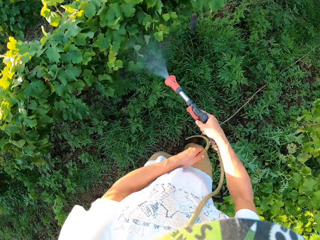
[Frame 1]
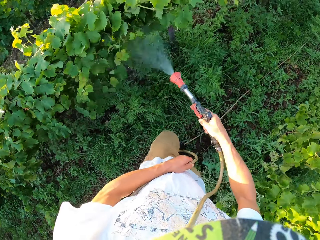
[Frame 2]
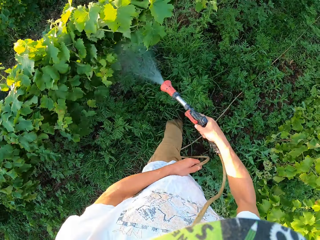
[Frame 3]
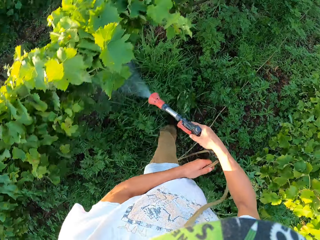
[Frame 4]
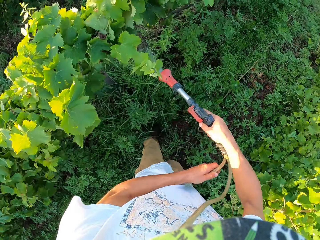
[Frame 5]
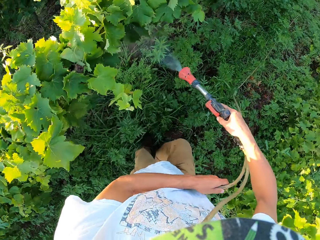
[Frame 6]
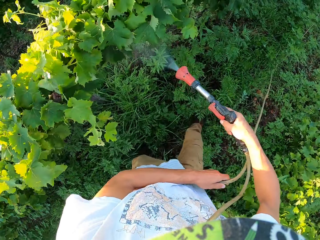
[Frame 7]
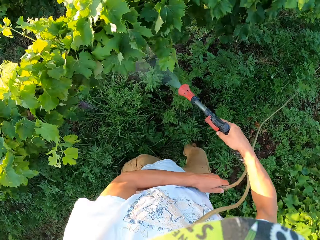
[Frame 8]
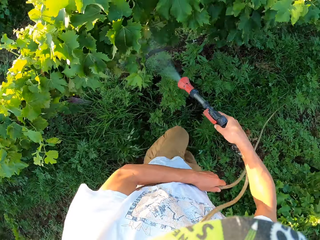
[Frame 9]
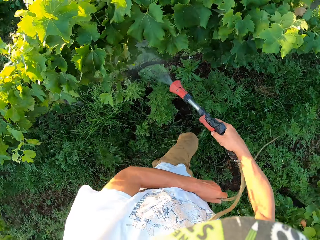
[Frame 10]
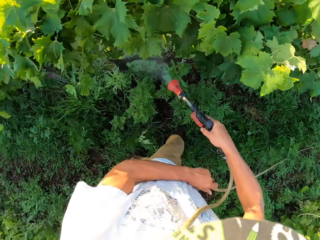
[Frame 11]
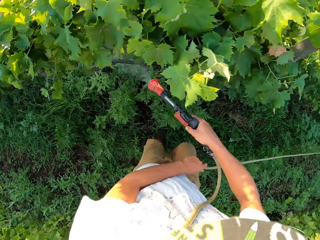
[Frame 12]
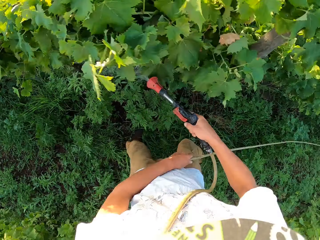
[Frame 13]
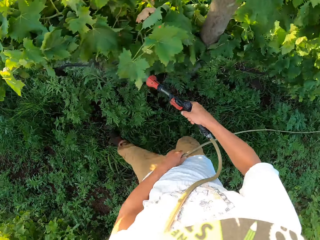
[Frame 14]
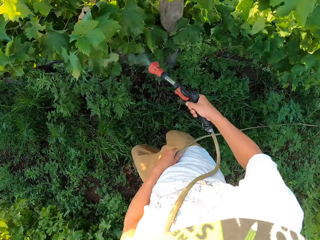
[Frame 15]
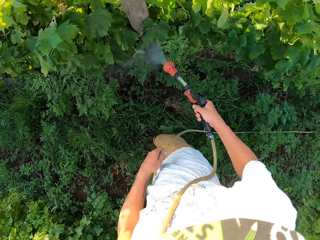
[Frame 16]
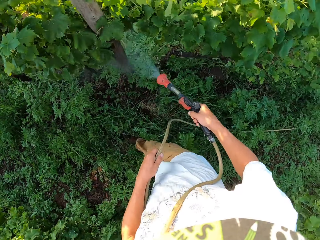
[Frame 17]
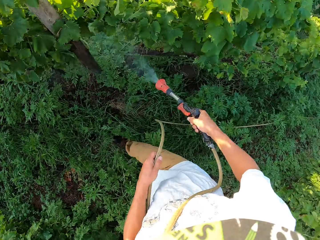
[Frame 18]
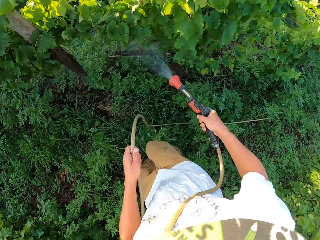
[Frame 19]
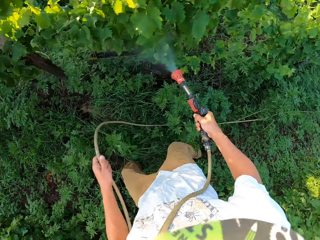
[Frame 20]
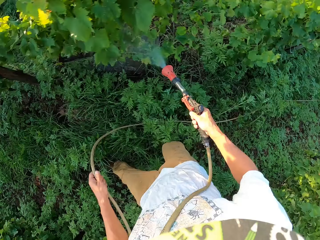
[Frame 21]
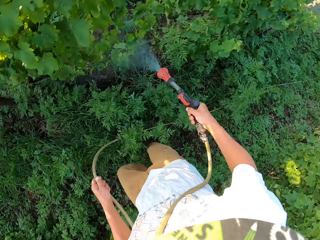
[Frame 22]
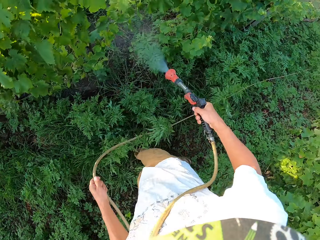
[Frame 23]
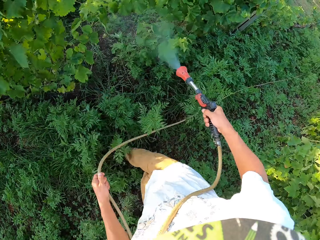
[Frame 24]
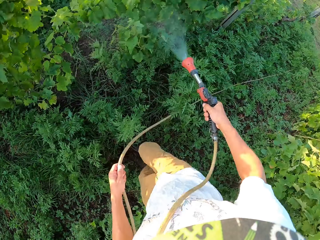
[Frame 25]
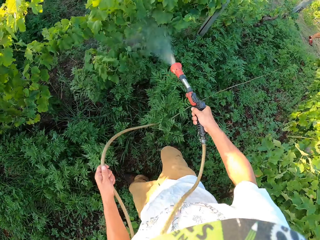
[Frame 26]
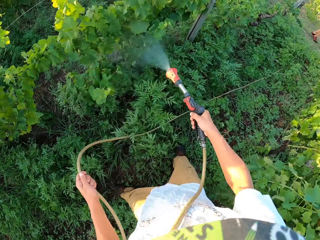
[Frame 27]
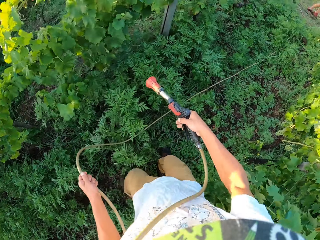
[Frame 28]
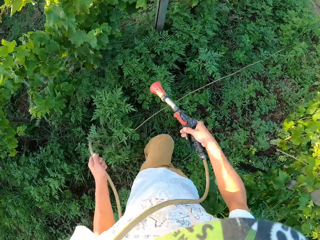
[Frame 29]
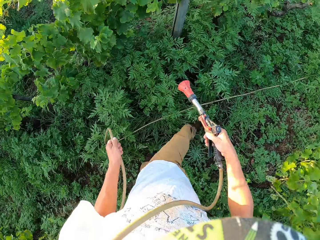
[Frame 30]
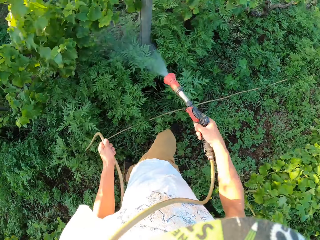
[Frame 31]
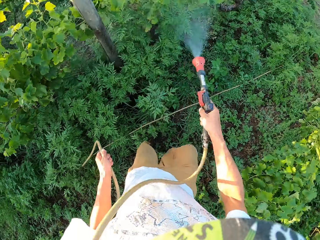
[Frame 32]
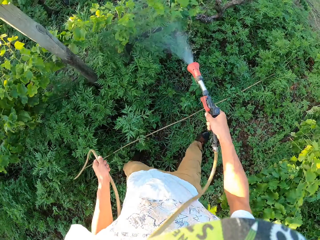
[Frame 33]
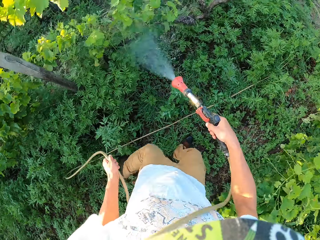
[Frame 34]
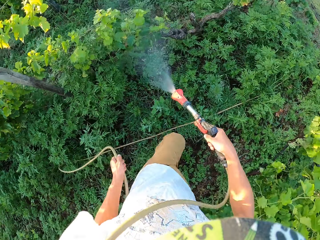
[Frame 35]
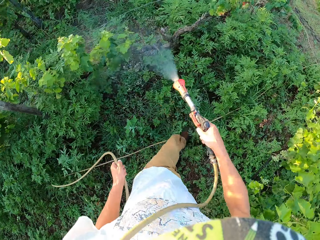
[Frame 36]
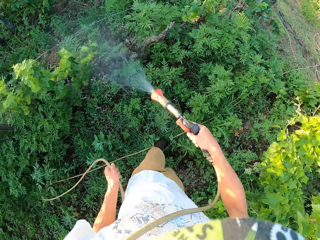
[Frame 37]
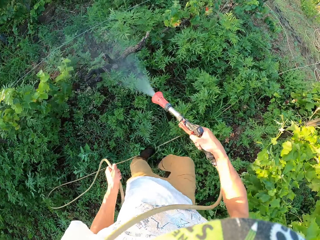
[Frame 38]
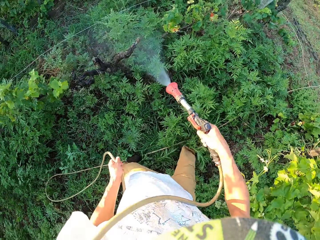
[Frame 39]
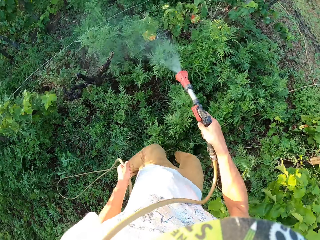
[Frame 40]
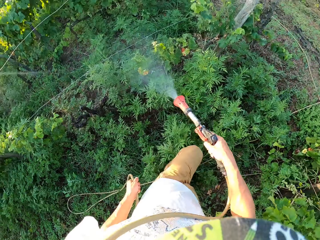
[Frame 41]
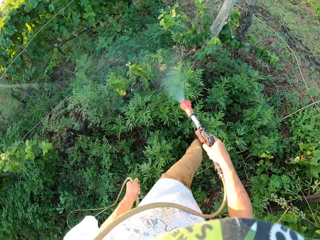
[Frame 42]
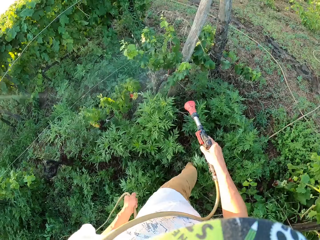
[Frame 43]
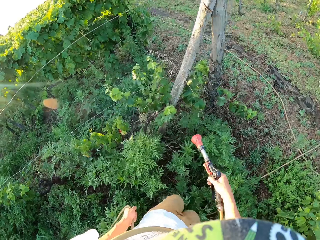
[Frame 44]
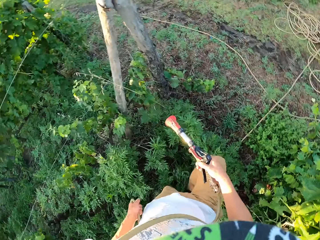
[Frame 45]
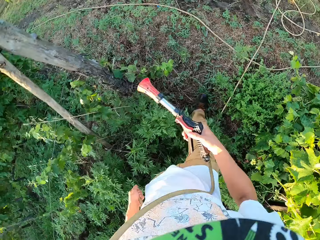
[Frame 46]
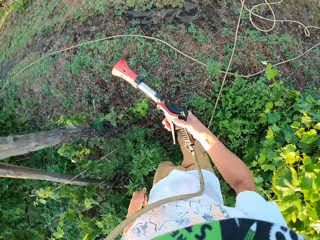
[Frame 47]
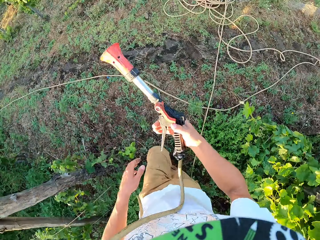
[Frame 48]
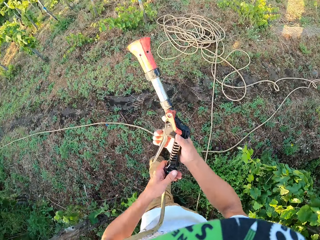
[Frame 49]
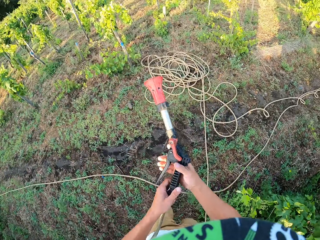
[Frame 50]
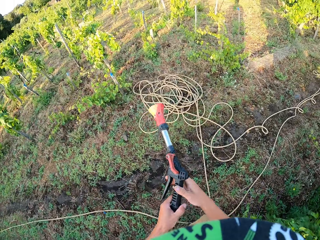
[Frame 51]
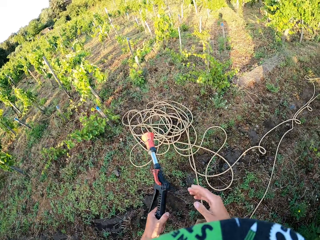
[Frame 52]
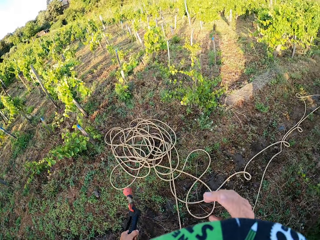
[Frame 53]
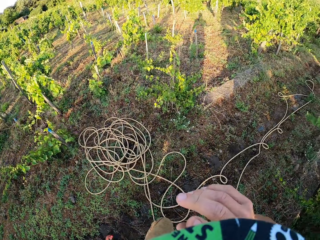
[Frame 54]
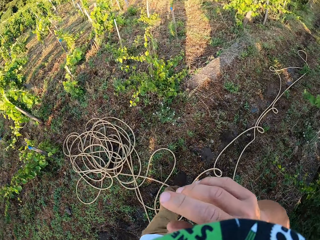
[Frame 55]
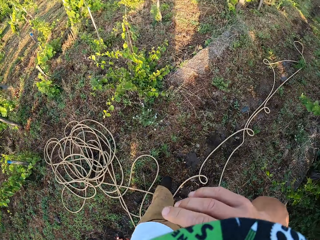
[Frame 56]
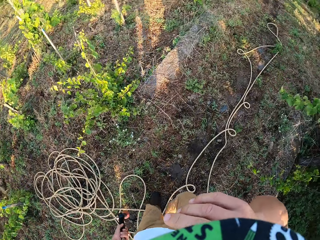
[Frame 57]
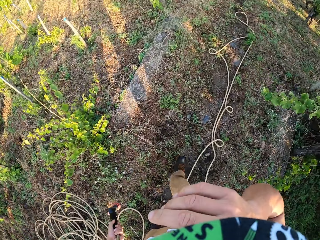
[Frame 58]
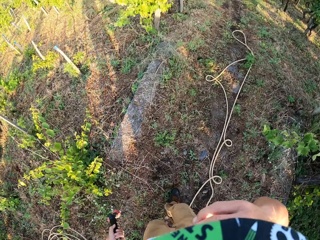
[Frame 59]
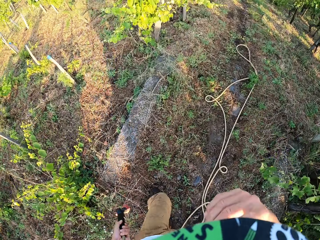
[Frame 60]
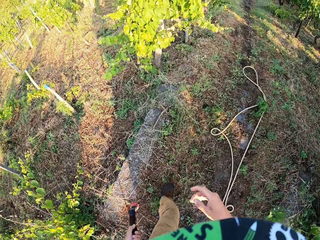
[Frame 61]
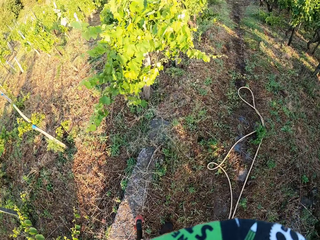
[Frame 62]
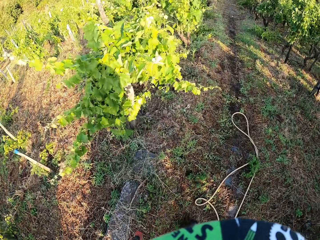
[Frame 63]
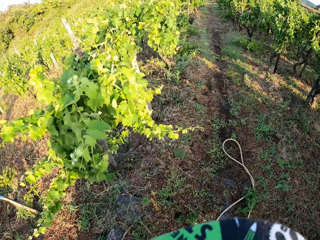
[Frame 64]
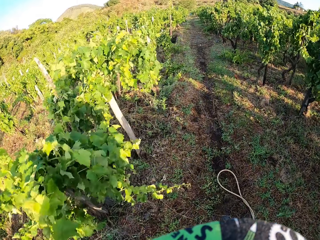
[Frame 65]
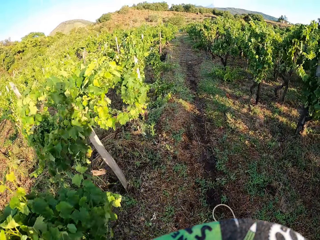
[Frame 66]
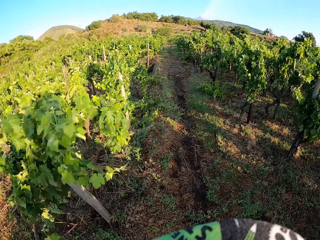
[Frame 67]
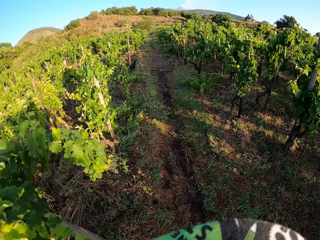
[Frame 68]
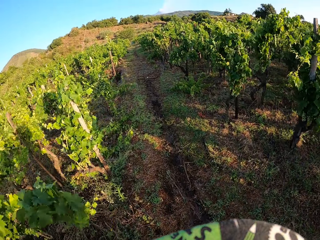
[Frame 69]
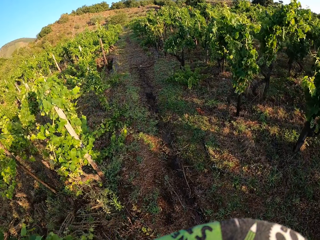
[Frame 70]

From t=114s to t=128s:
The camera wearer holds another part of the garden hose with his left hand. He turns around, walks backwards and turns forward. He stops watering the plants. He starts watering the plants again. He stops watering the plants. He drops the part of the garden hose in his left hand. He holds the washer gun with his left hand. He moves the garden hose to his left hand. He raises his right hand and drops his right hand.

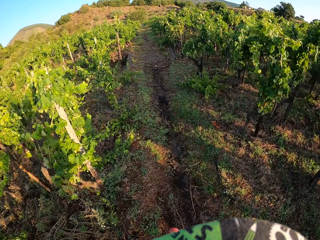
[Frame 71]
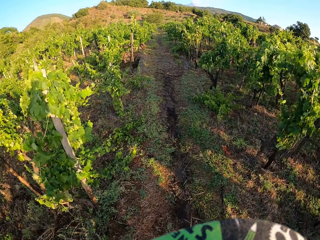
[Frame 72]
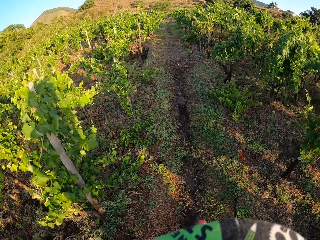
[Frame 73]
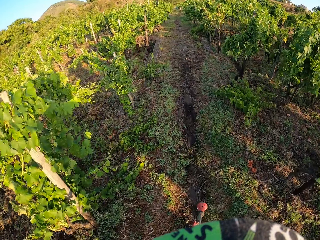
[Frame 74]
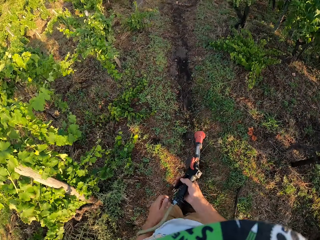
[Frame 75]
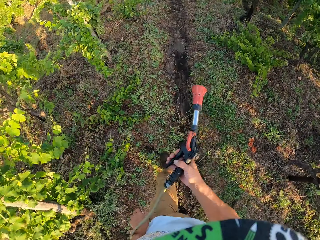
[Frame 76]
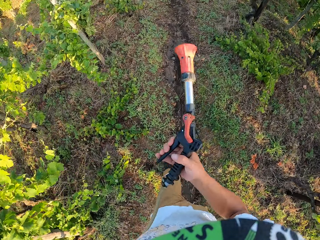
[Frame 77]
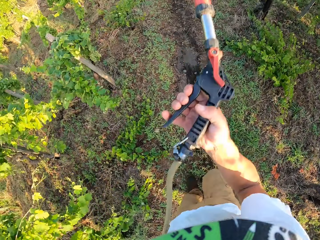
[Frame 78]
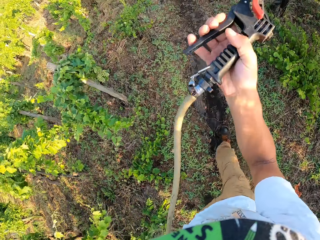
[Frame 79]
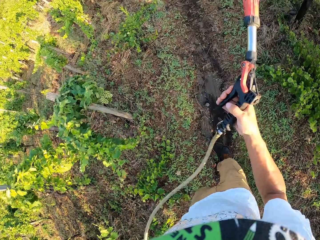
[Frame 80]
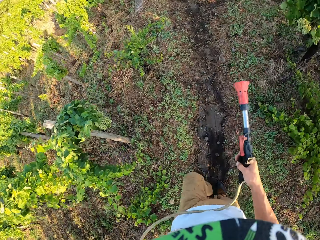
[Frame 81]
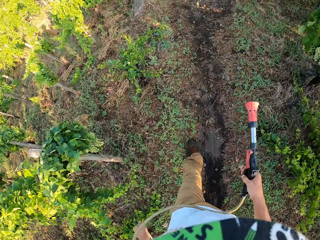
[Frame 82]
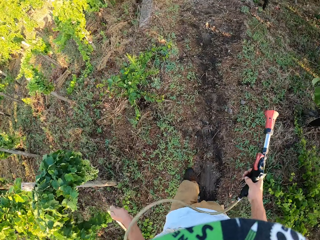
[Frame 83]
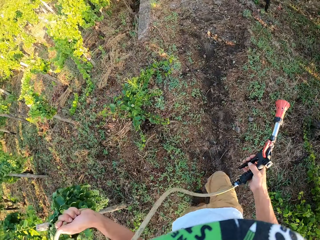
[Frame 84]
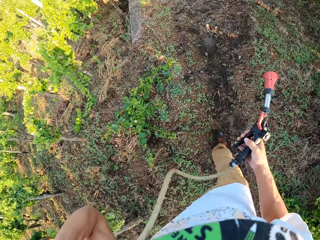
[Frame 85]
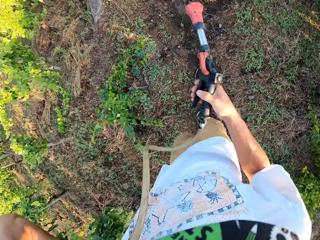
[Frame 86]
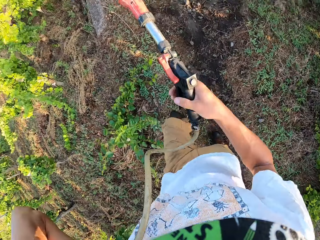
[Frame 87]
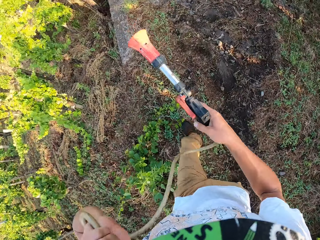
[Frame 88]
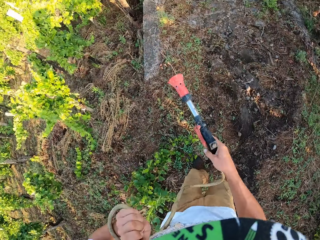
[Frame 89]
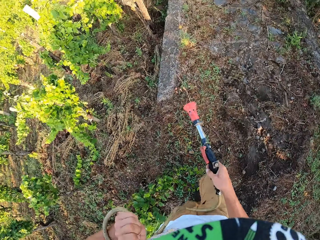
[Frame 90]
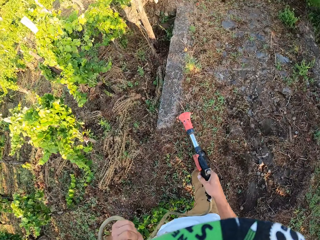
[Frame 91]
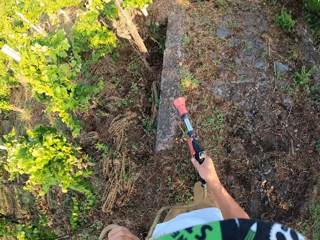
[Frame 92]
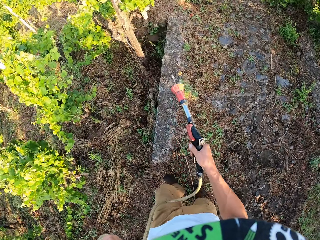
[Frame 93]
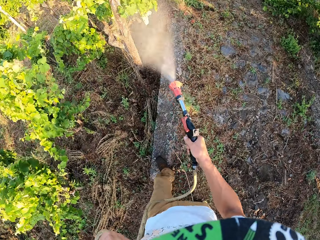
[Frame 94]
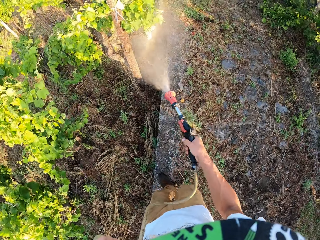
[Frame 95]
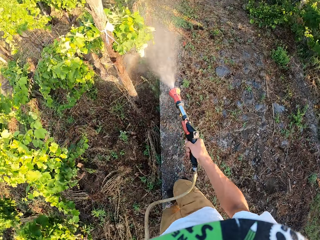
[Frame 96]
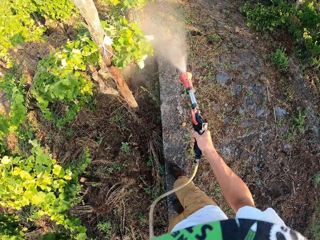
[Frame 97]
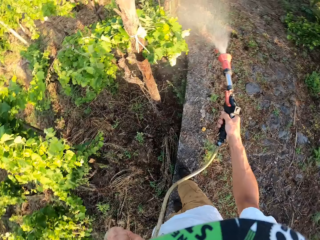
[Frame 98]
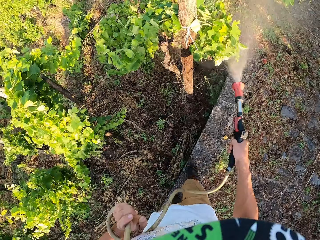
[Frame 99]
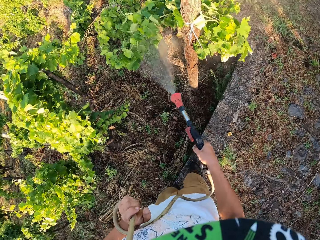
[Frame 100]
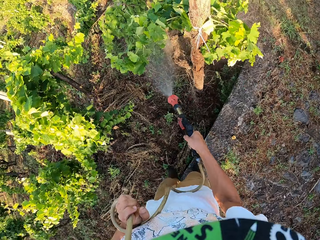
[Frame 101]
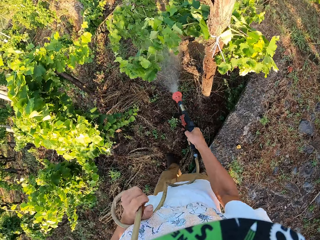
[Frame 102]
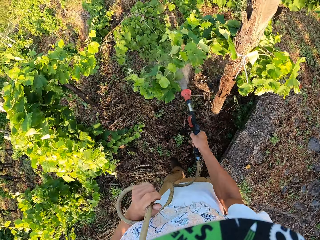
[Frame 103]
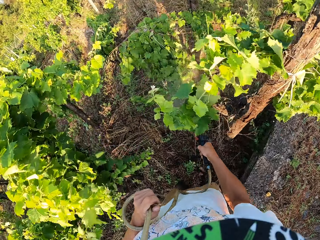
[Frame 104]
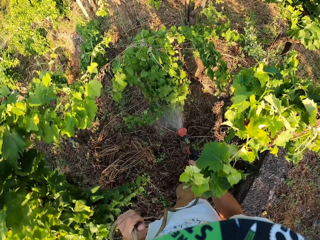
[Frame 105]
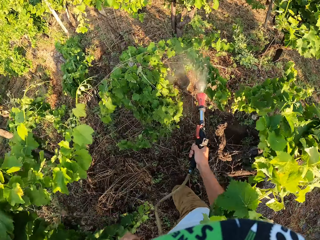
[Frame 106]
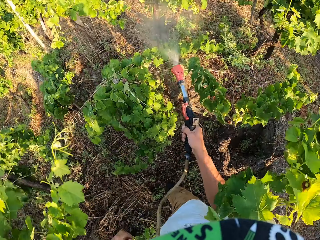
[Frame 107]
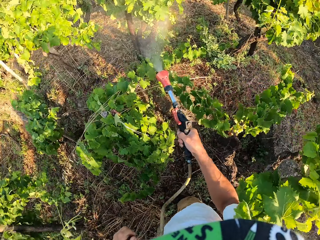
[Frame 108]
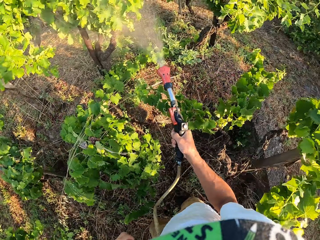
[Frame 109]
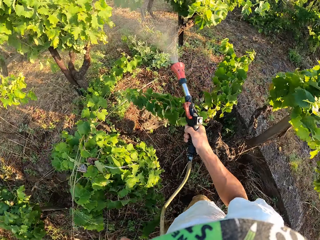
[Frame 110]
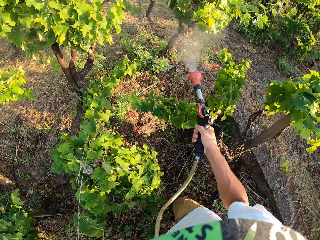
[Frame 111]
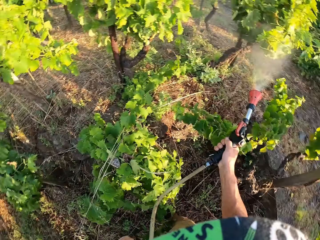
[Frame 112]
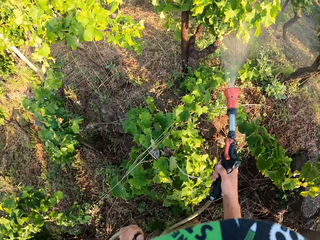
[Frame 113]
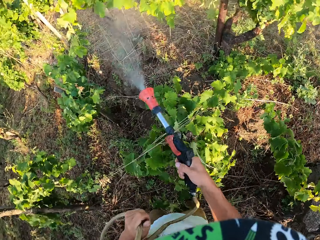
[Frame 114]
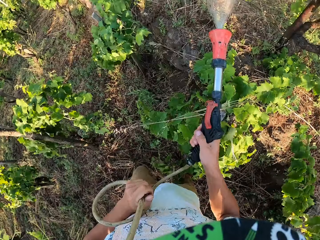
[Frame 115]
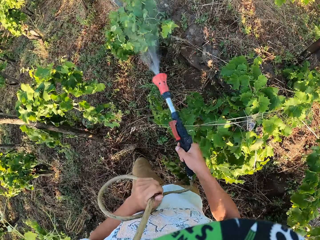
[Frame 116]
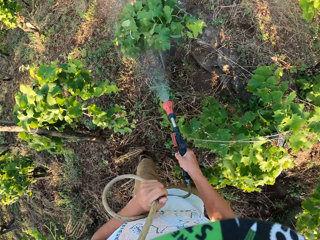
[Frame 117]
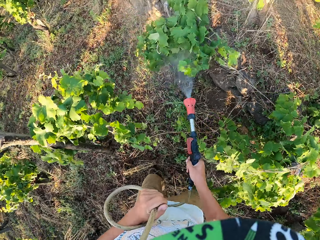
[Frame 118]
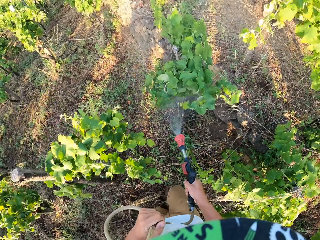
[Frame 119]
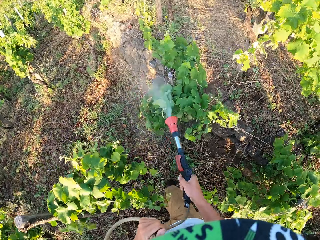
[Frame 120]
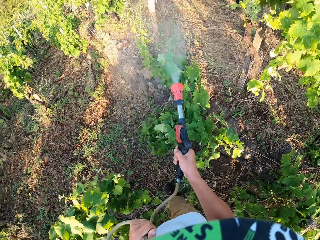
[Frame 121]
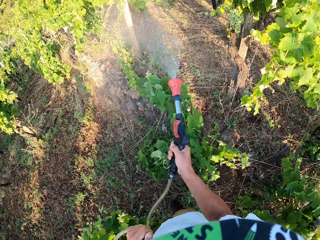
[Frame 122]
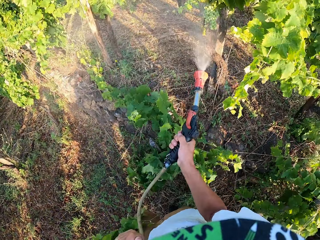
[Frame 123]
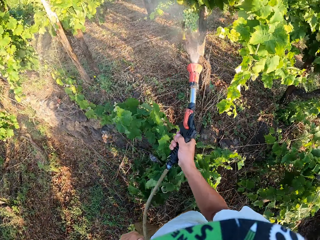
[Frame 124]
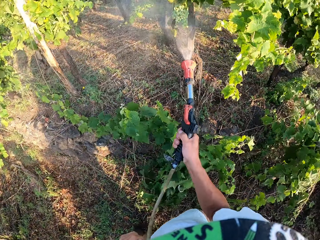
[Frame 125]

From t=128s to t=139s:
The camera wearer holds the washer gun with his right hand. He adjusts the garden hose in his two hands. He starts watering the plants again. He stops walking. He continues walking. He stops walking. He walks on.
